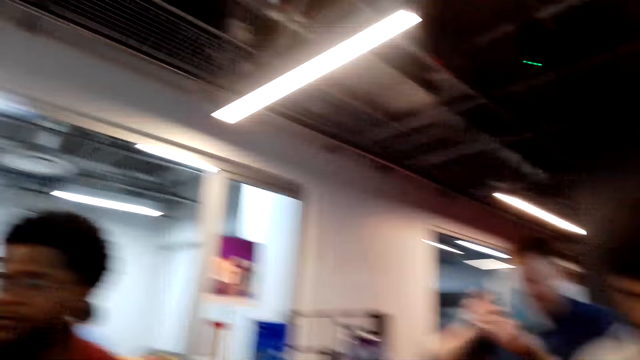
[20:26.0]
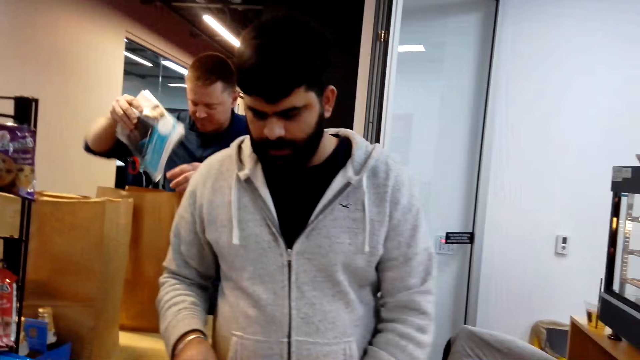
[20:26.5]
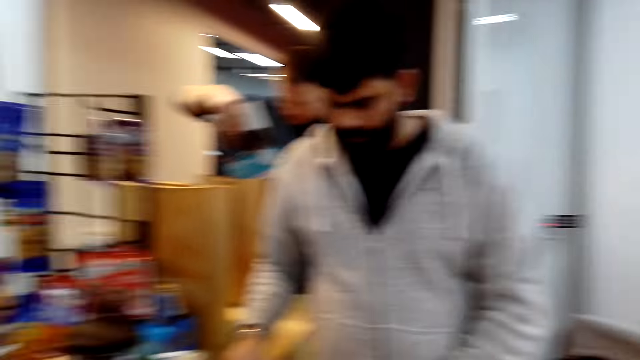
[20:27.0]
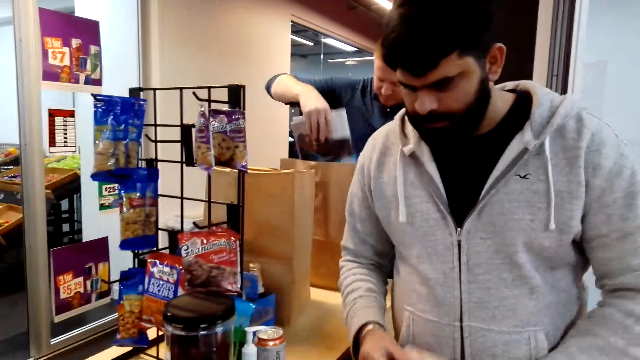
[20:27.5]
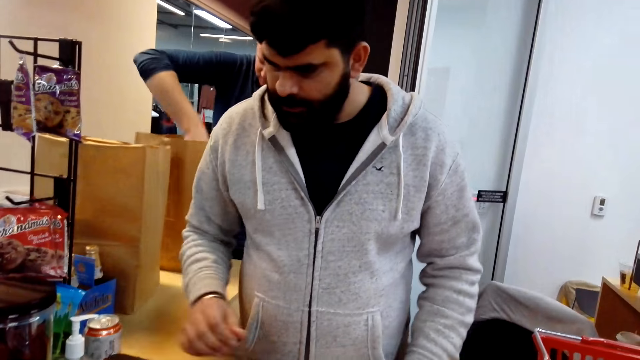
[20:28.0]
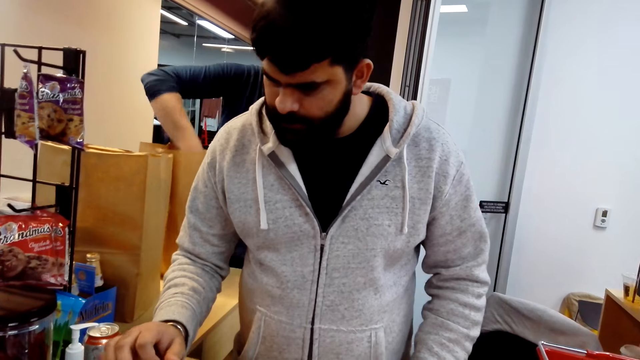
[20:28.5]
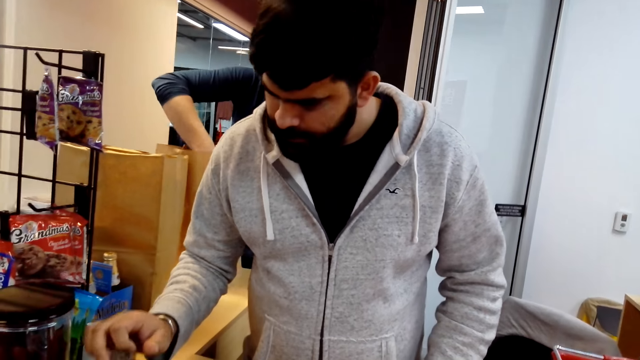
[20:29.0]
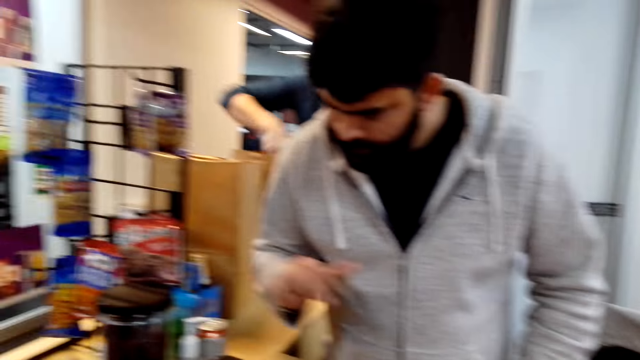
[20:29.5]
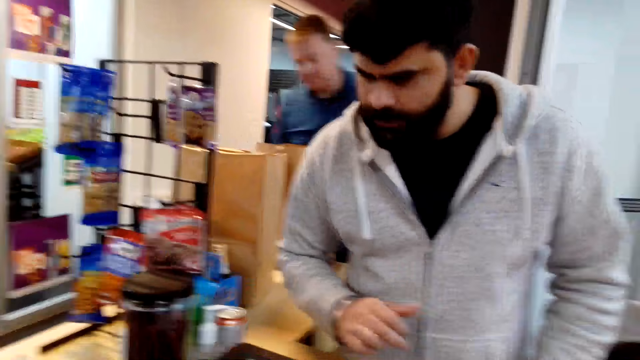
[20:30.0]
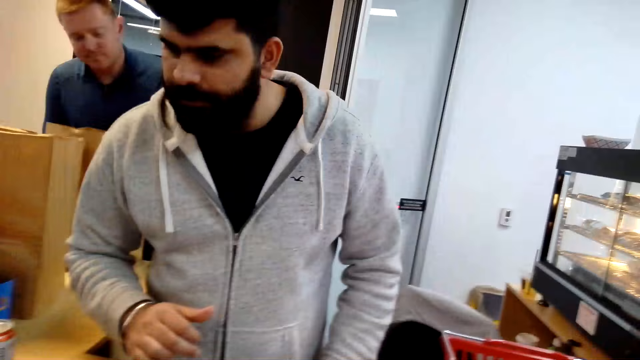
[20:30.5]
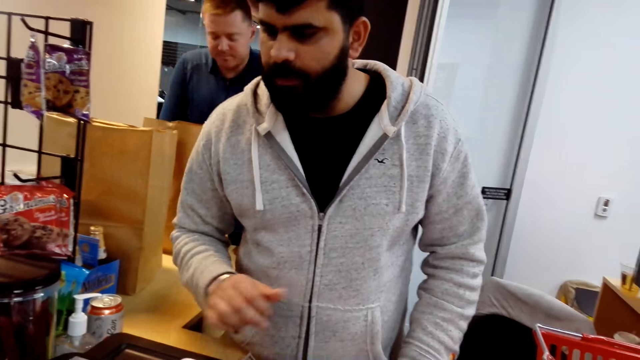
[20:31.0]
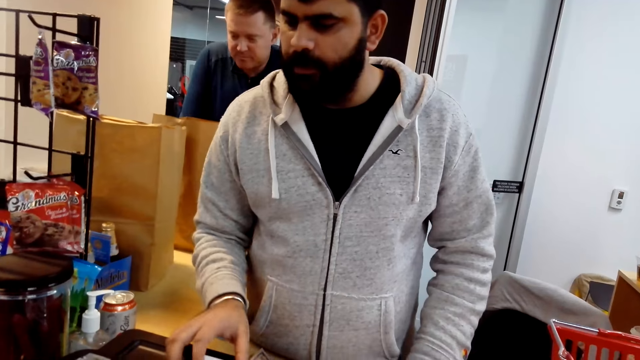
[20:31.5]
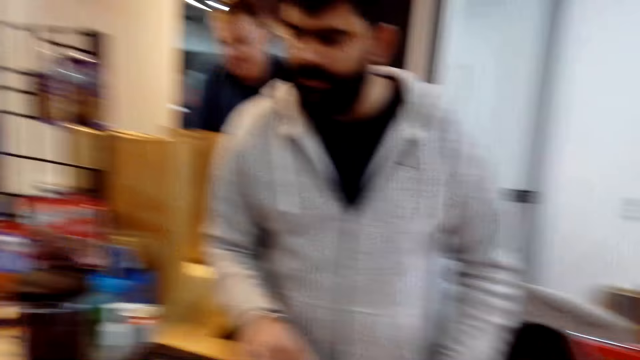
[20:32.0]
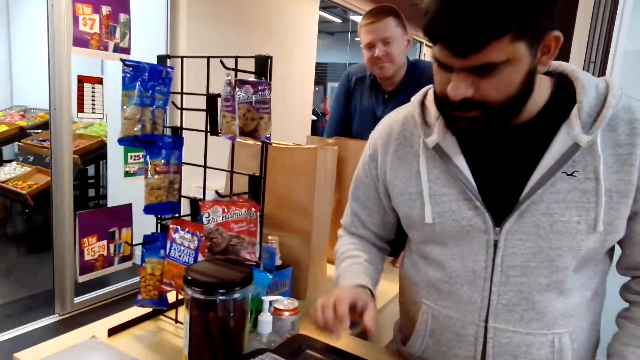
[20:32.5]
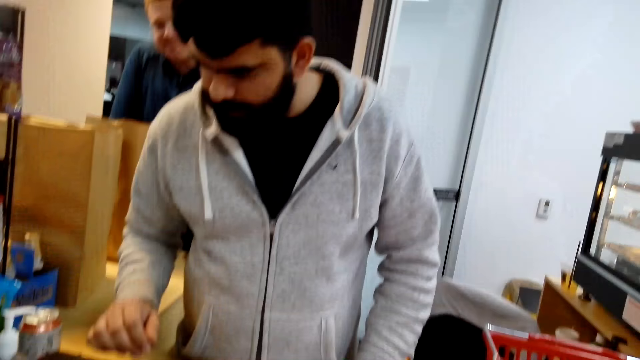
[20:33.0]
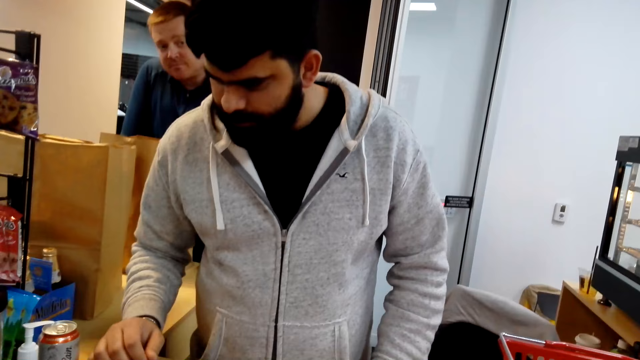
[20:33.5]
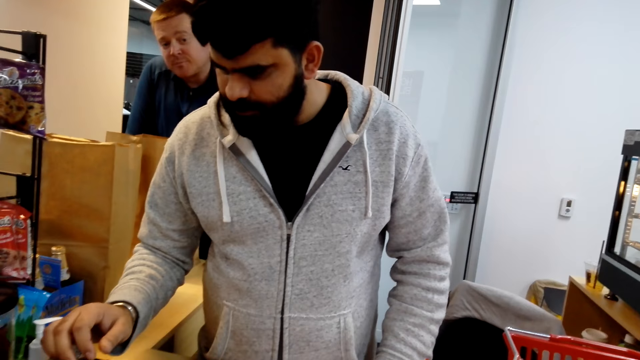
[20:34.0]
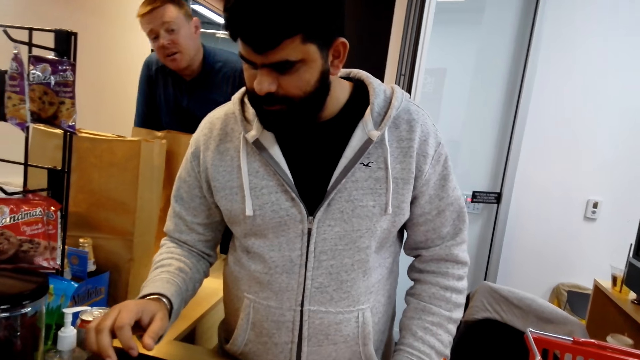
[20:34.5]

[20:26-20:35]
A man interacts with the camera wearer.

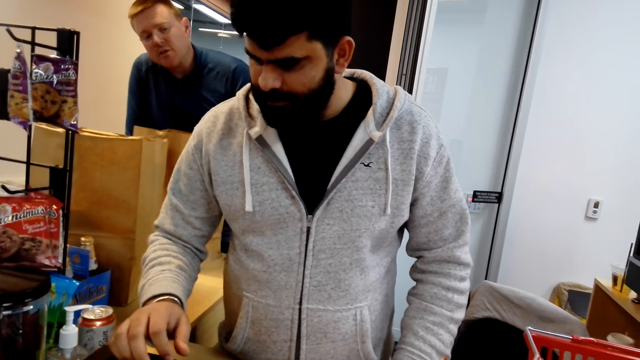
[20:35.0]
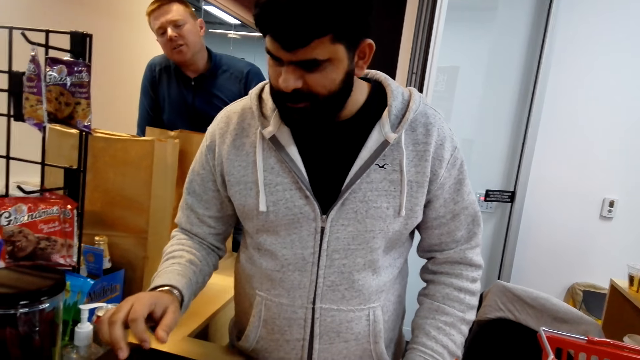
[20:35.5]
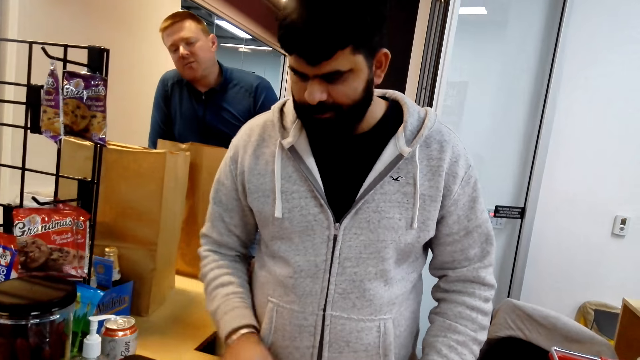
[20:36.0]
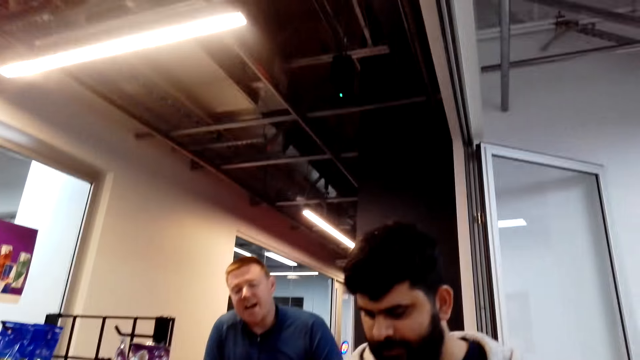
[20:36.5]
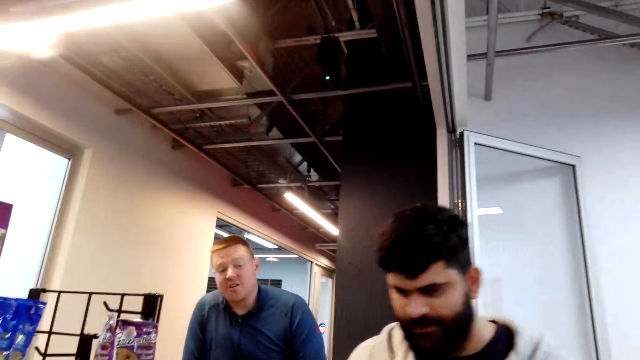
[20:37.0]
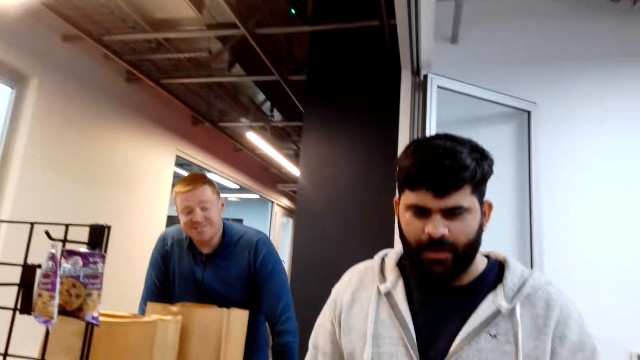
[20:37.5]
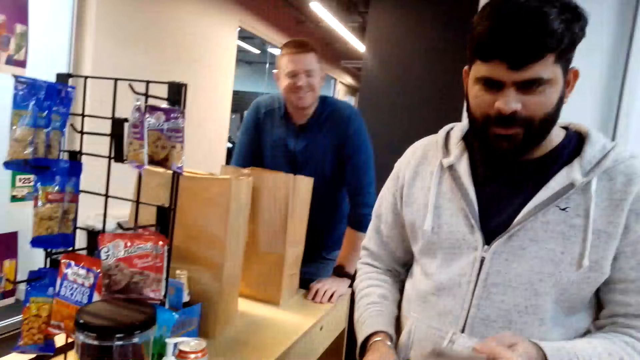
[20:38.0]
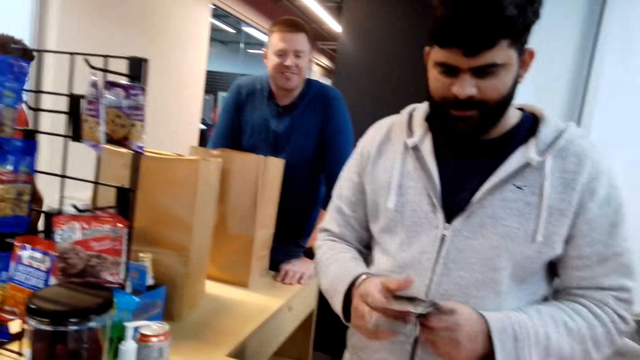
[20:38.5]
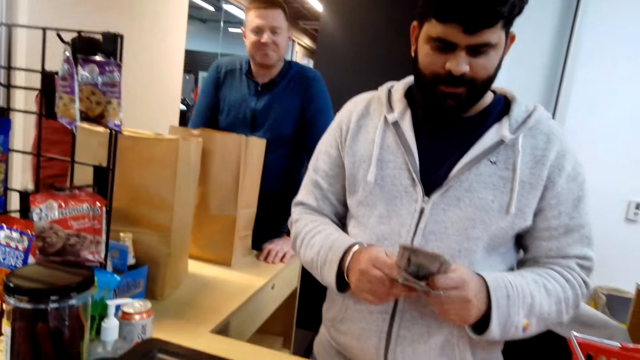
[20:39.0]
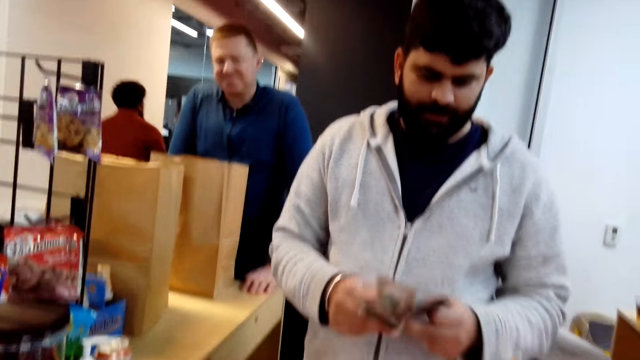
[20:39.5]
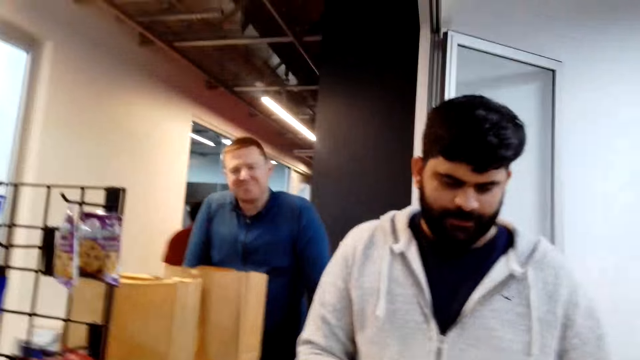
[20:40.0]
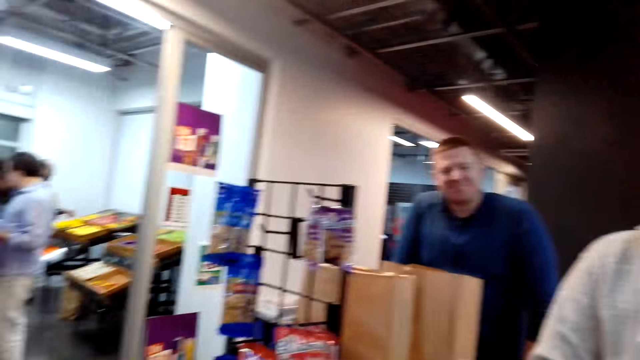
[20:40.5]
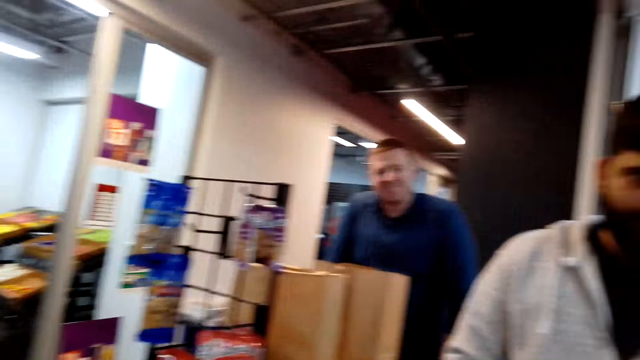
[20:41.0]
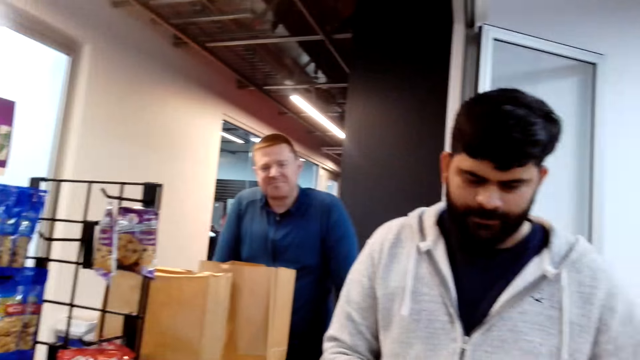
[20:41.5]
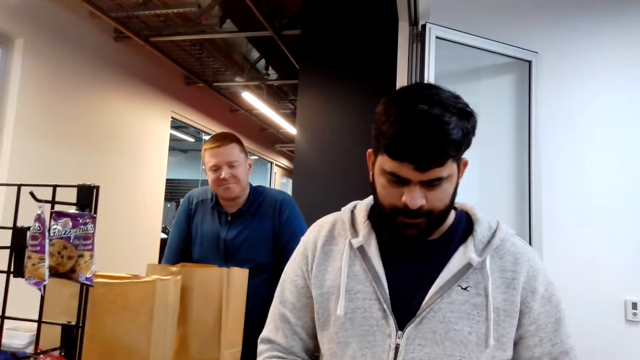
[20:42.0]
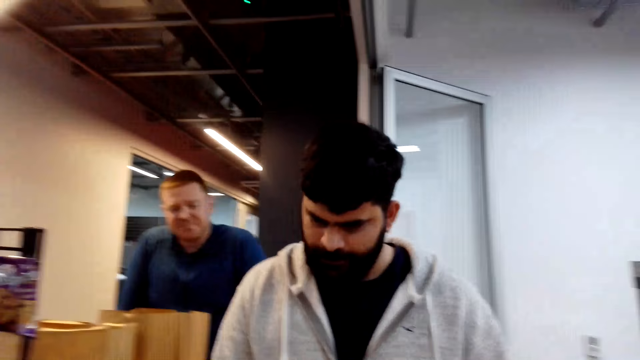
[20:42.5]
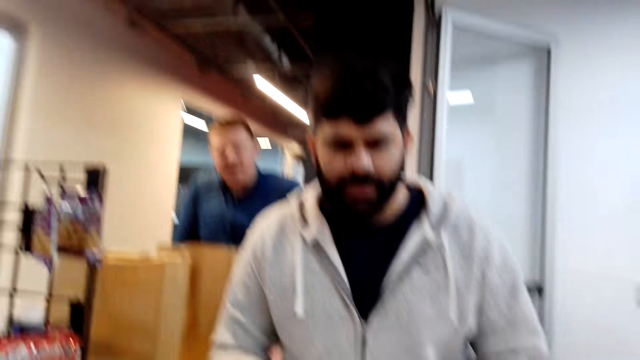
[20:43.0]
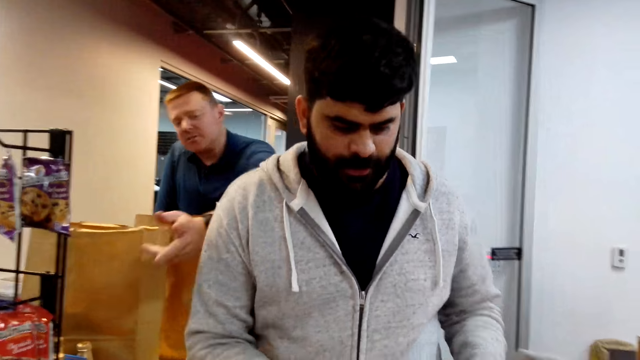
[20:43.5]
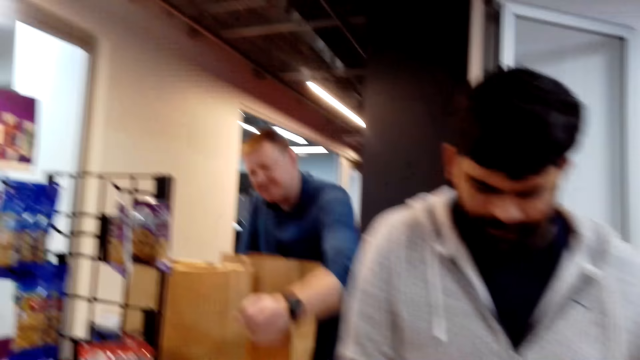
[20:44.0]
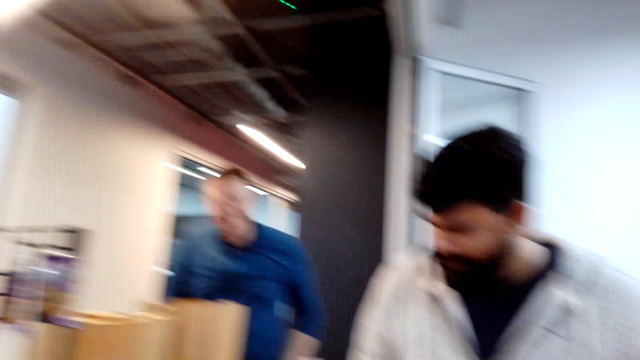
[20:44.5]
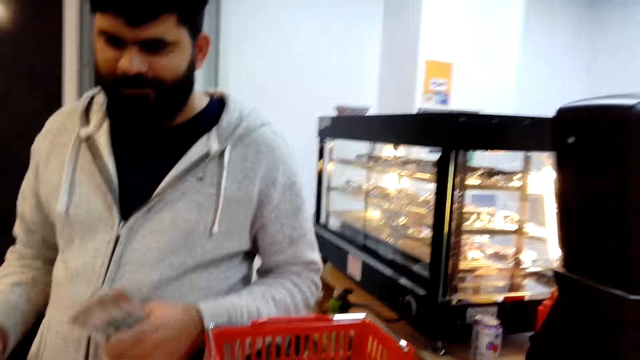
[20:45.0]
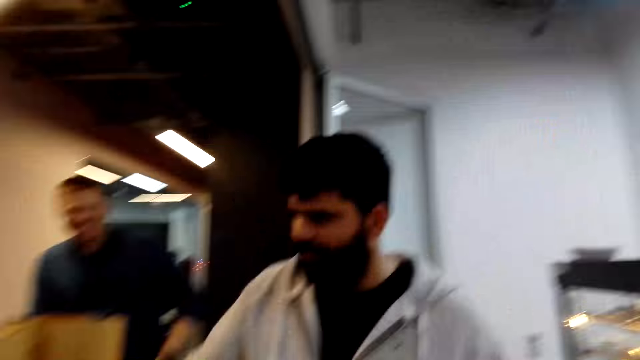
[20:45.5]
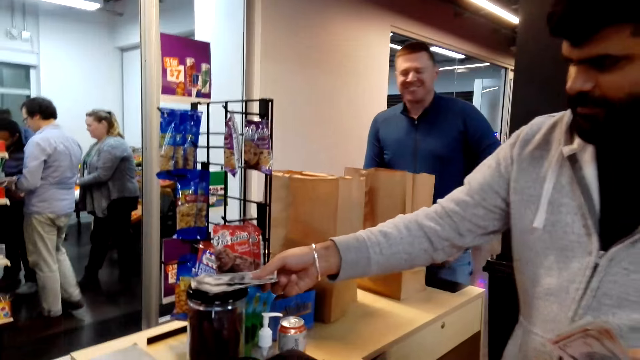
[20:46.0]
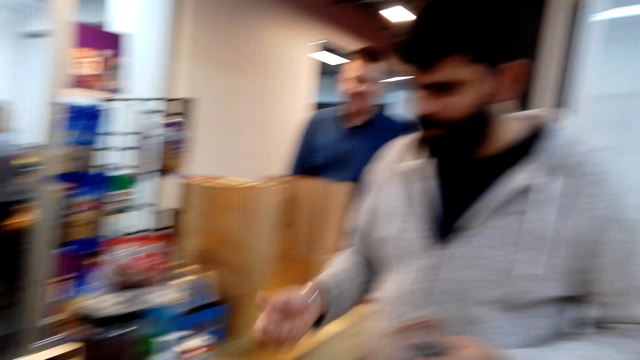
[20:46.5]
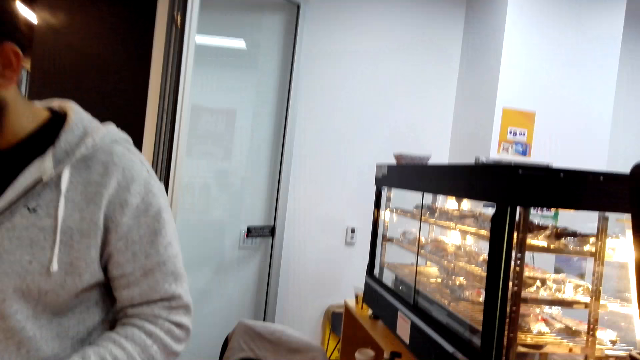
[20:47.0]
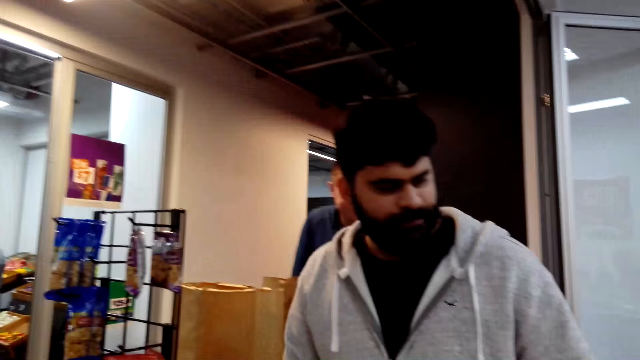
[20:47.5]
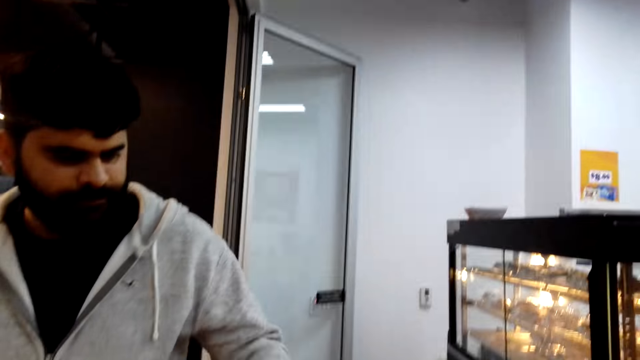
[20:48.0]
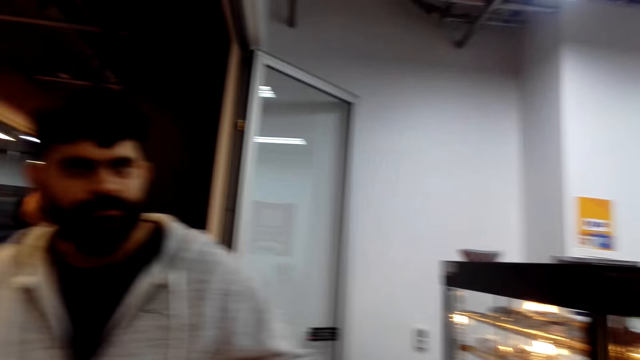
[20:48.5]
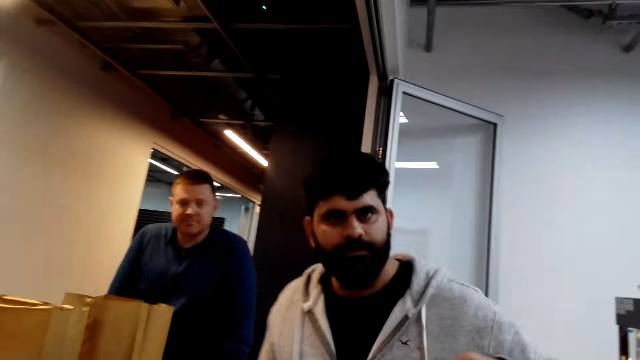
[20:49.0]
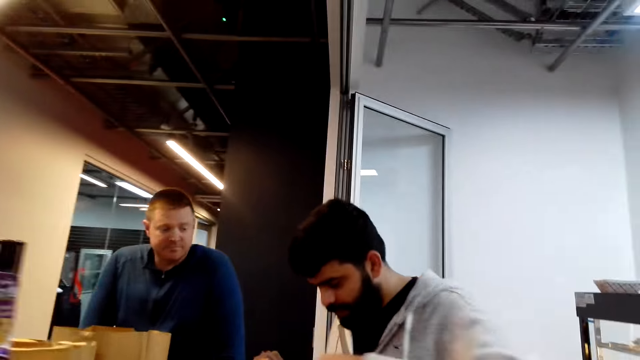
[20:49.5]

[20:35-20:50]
The camera wearer gives money to a male. The male counts the money.
